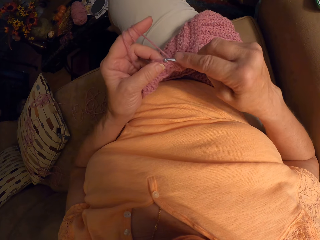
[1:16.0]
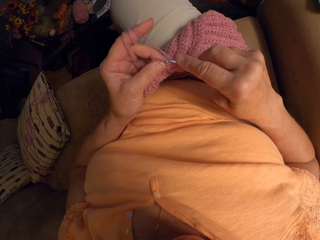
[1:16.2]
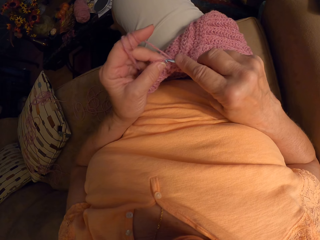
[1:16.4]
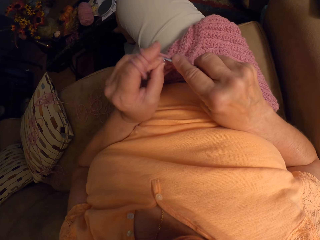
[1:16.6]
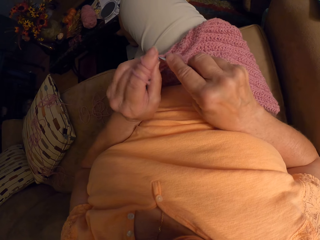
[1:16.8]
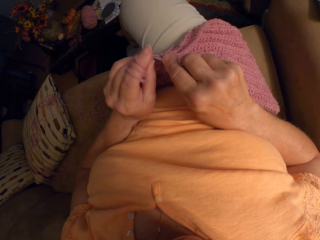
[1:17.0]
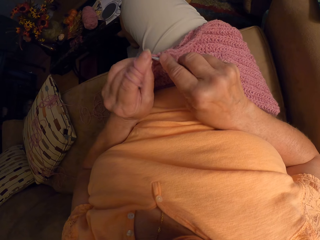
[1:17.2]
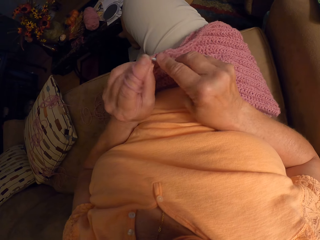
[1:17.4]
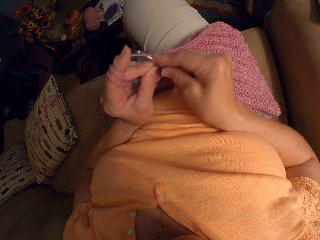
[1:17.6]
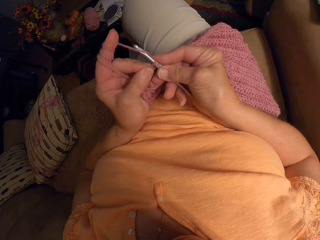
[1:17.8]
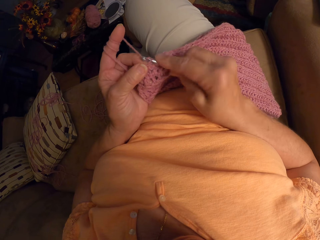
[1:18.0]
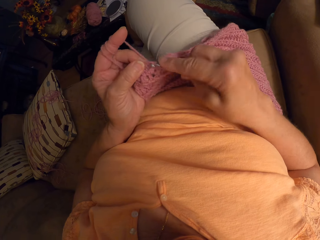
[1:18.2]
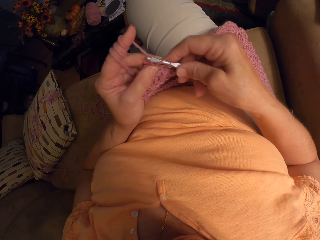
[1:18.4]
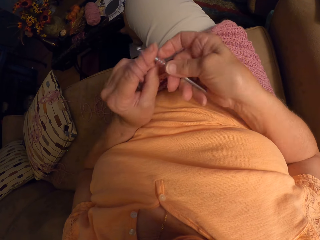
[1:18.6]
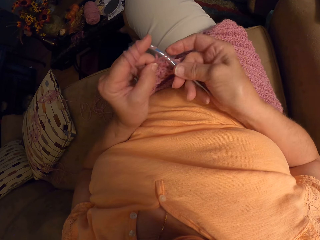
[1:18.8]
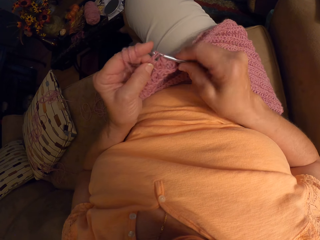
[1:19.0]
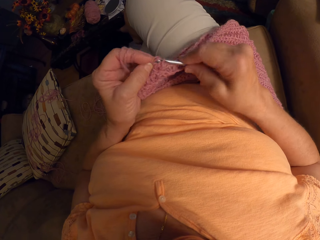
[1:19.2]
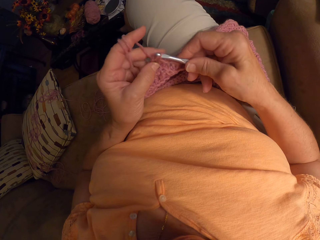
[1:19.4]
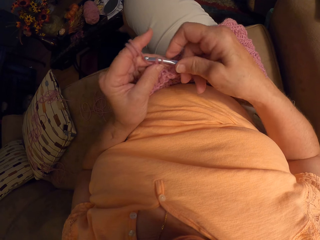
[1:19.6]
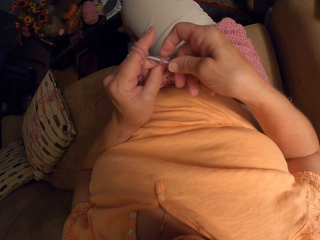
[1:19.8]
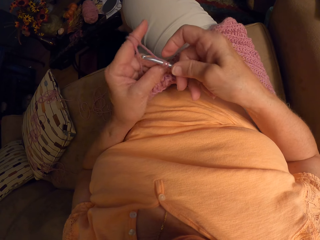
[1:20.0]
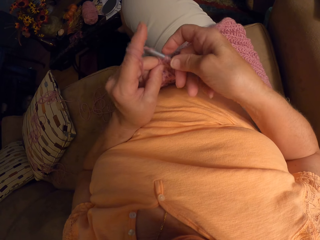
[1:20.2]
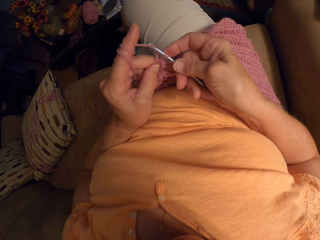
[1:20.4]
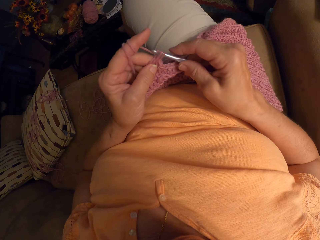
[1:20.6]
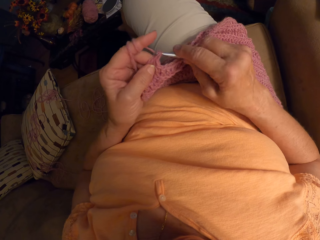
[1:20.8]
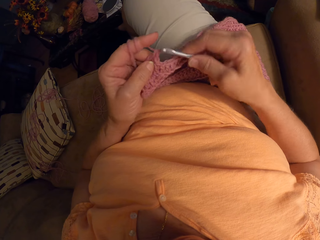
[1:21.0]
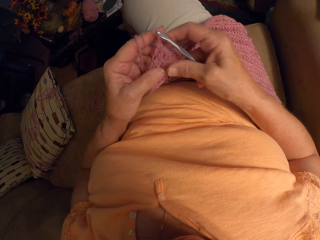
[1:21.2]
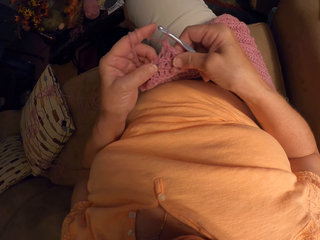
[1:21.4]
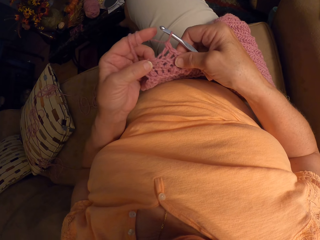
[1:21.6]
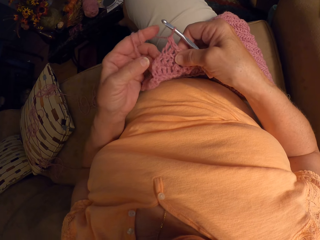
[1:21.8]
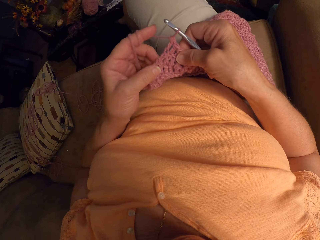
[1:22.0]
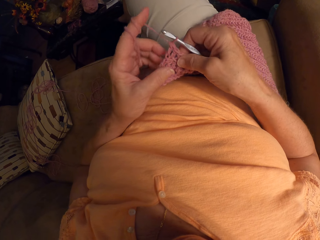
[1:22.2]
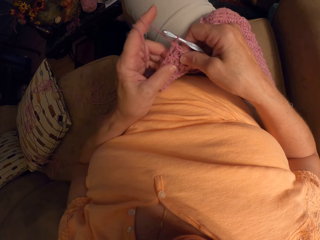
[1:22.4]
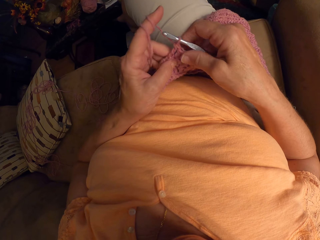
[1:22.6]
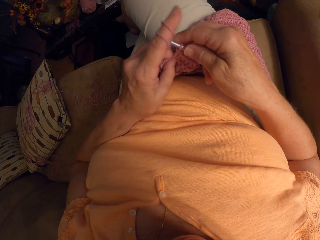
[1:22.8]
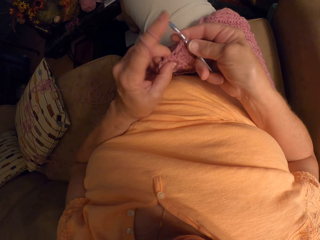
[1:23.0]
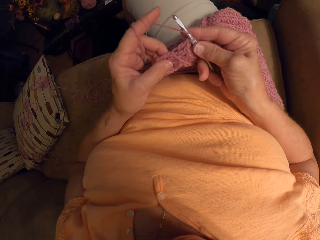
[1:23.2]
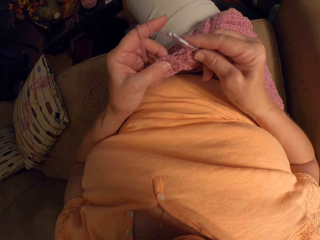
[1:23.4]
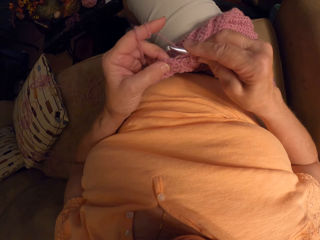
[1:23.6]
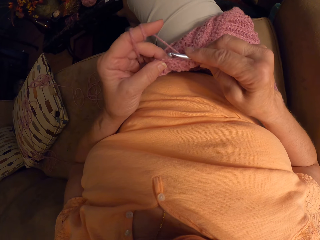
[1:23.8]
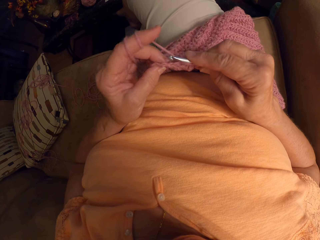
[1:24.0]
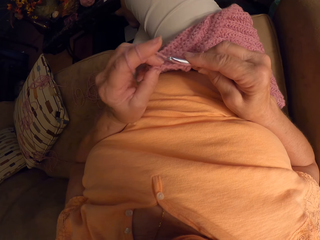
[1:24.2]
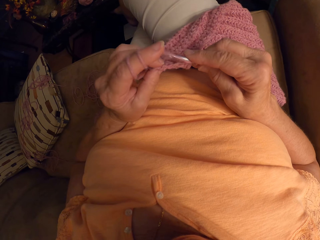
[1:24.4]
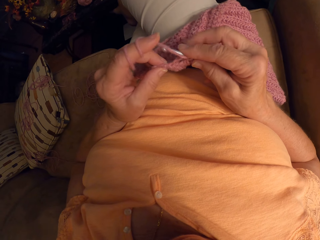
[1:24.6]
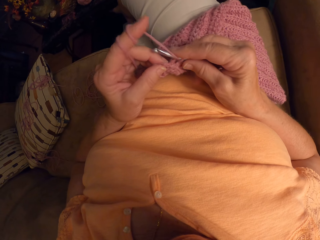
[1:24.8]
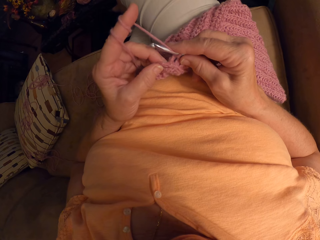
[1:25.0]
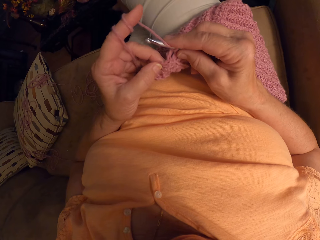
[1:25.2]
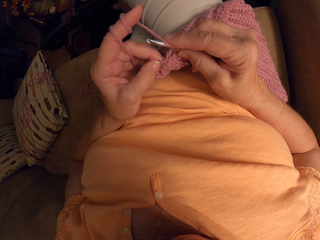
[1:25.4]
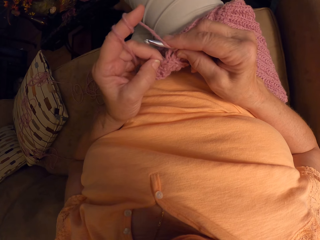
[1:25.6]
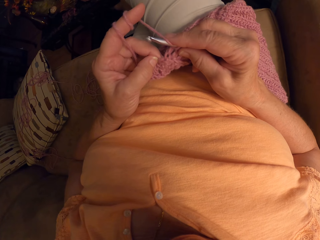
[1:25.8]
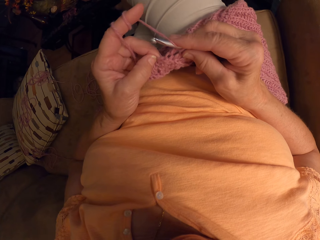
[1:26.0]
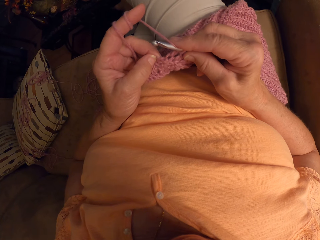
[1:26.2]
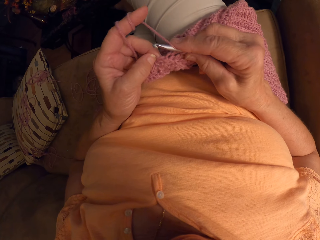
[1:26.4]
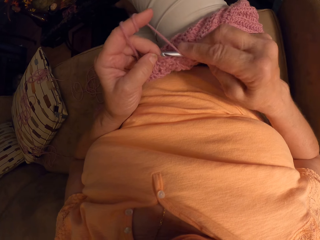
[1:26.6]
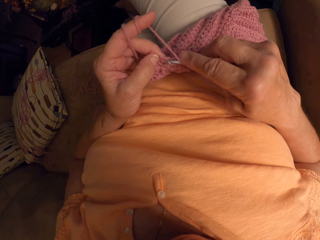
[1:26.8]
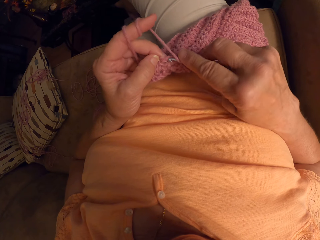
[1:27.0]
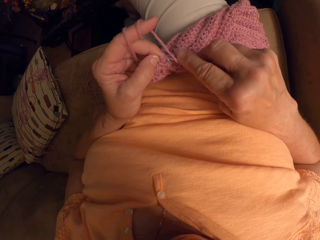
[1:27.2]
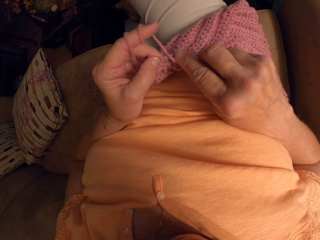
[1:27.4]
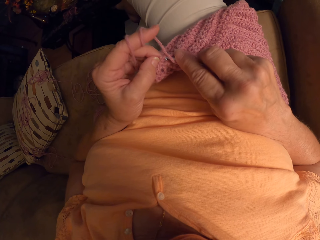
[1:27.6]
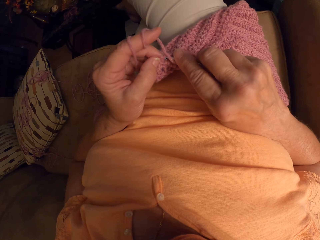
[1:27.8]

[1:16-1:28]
The camera wearer knits the yarn with a knitting needle. She holds the knitted yarn with her hands. She lets go of the knitted yarn. She holds the yarn with both her hands. She lets go of the knitted yarn. She knits the yarn with the knitting needle.

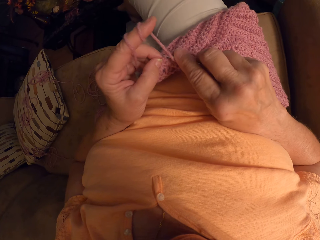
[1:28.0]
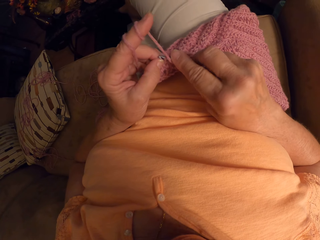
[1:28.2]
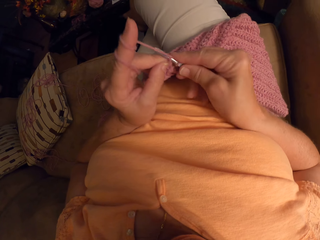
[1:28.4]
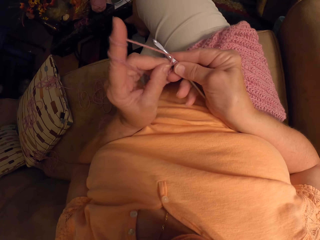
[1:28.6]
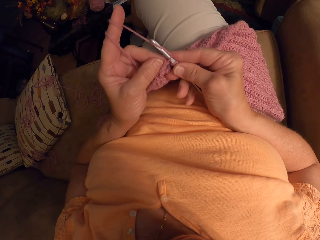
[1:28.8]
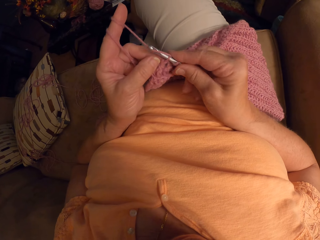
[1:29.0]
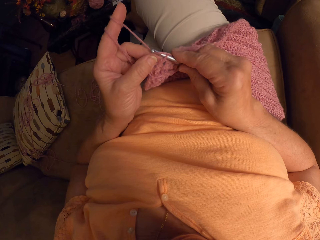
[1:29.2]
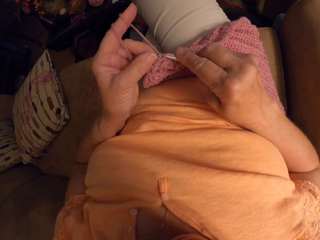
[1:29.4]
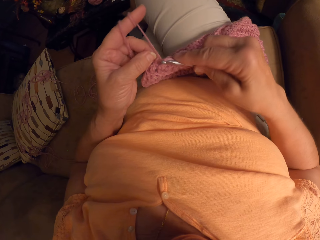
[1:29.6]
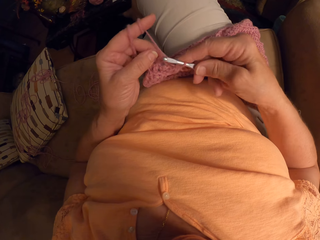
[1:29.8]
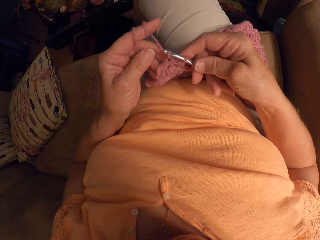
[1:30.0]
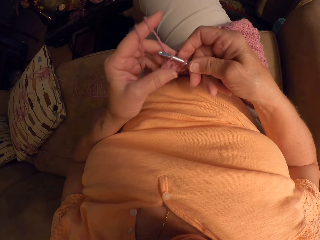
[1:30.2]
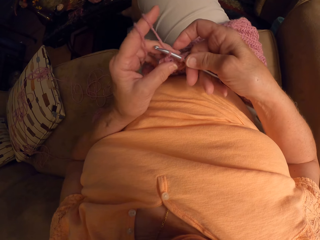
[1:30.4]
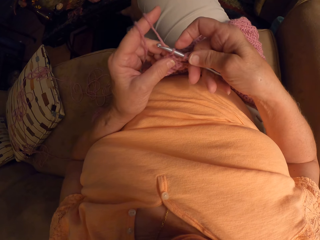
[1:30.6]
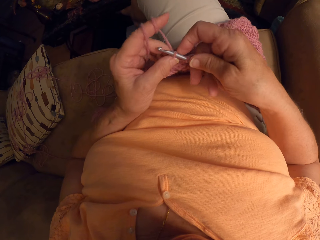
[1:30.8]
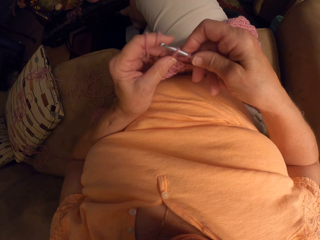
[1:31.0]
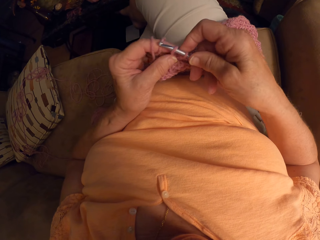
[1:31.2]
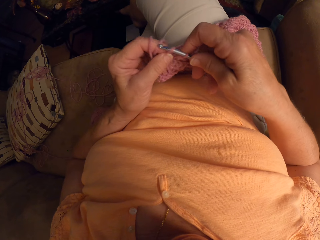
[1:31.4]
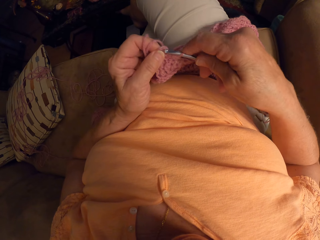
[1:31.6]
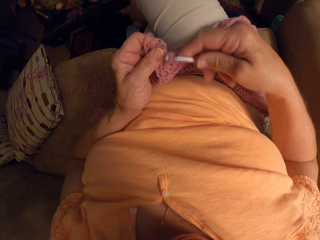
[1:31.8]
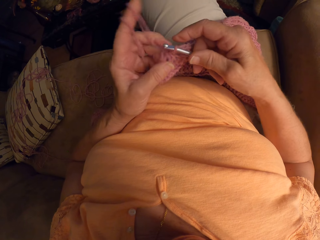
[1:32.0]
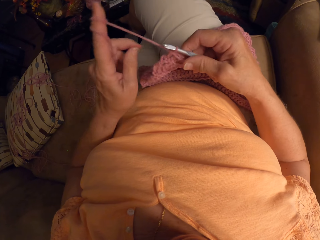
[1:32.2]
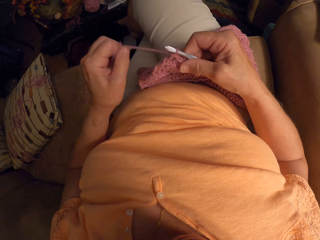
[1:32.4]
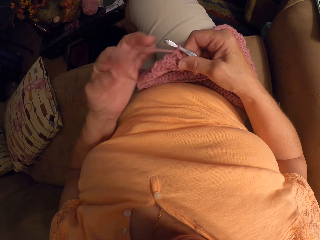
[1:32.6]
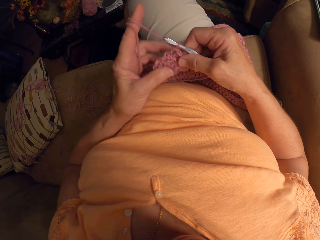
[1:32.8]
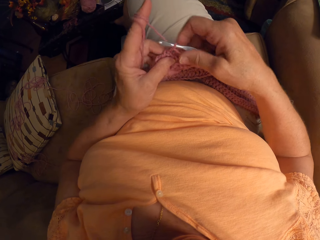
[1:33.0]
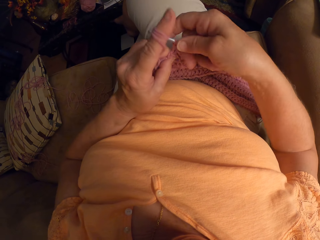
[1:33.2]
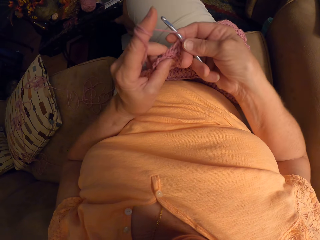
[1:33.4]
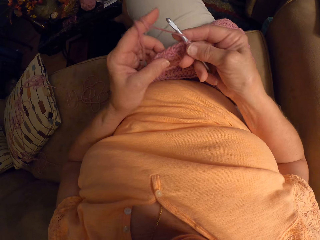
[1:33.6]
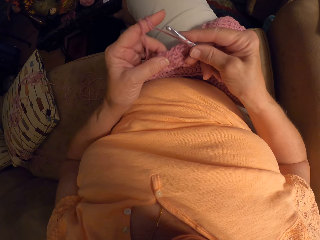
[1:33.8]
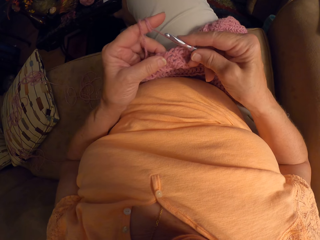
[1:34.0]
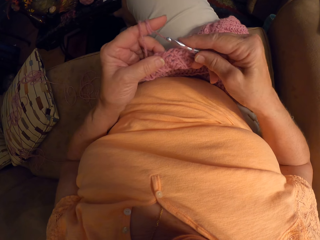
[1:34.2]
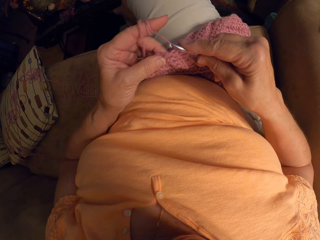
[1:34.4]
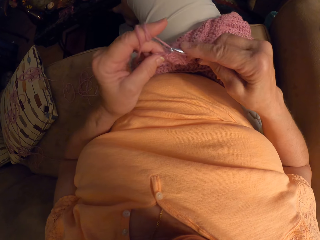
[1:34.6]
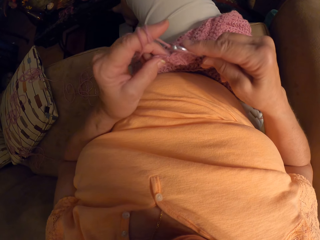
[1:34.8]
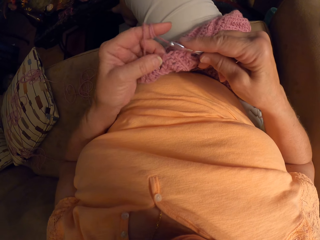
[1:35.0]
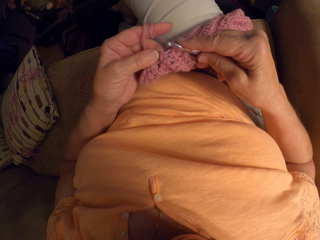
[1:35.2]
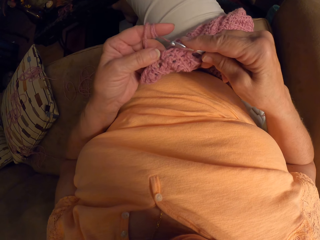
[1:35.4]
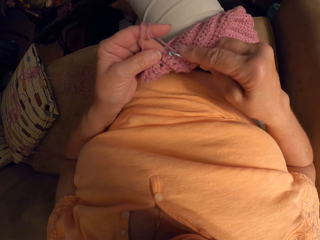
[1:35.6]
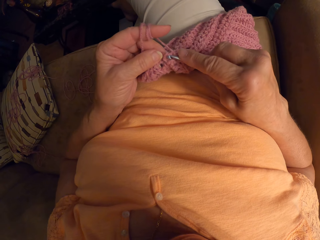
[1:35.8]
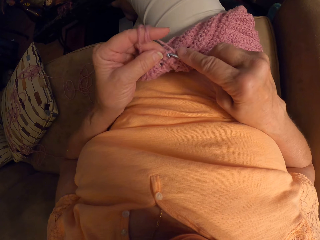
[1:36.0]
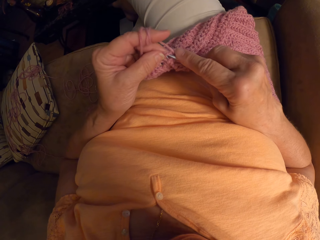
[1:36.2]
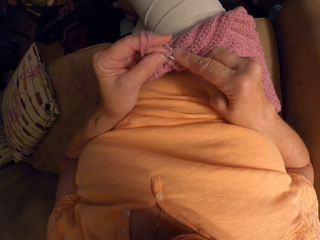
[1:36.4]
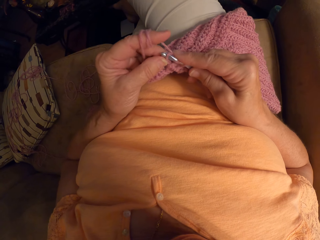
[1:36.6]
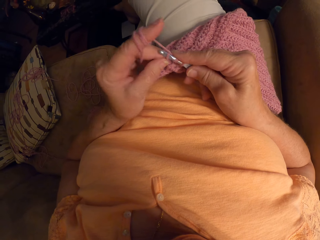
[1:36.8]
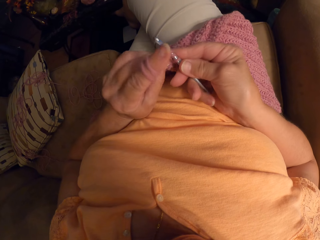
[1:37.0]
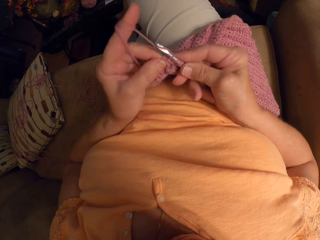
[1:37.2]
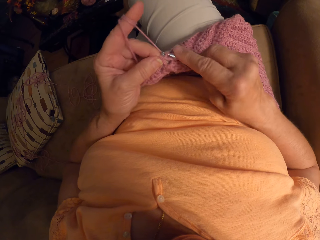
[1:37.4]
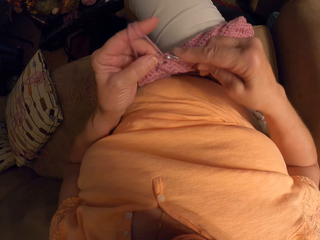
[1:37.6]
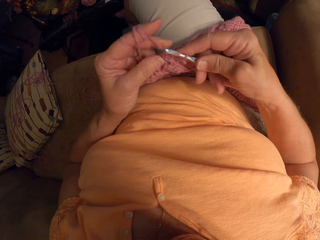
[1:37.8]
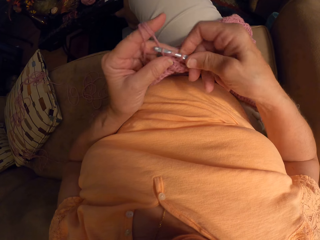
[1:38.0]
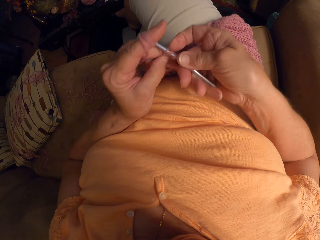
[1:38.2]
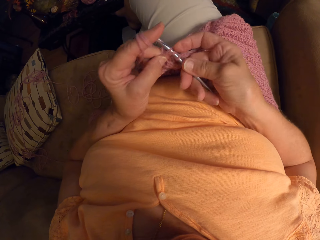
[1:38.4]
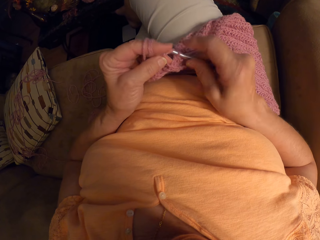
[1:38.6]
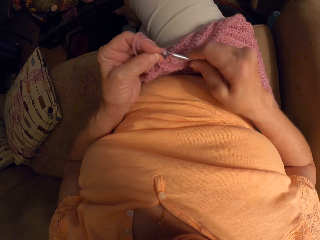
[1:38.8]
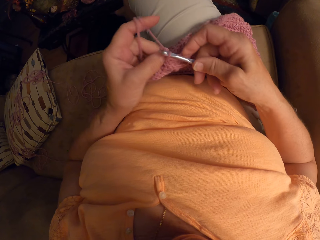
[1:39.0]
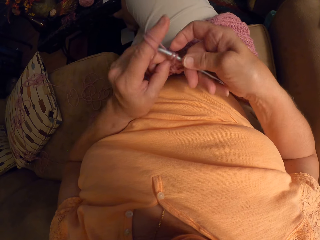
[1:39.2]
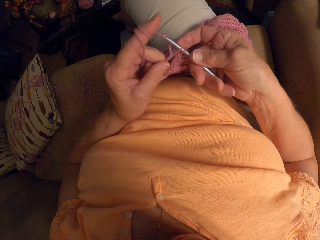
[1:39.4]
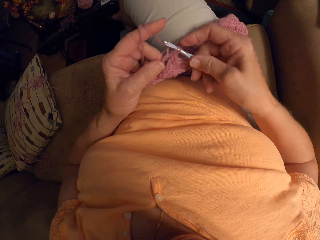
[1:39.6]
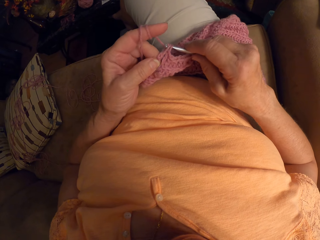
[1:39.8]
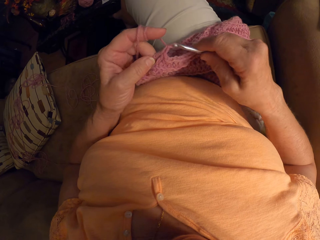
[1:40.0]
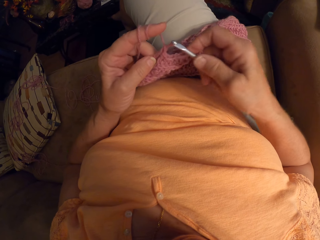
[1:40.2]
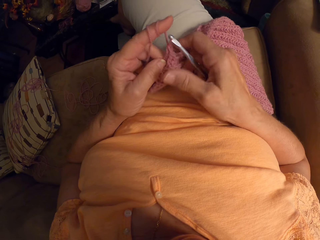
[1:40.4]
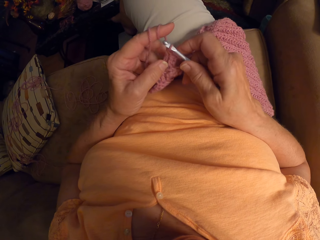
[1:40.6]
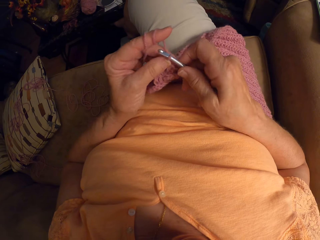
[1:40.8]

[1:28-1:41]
The camera wearer pulls the knitting needle from the yarn. She lets go of the knitted yarn. She rolls the yarn on her finger. She holds the knitted yarn with her fingers. She knits the yarn with the knitting needle.
